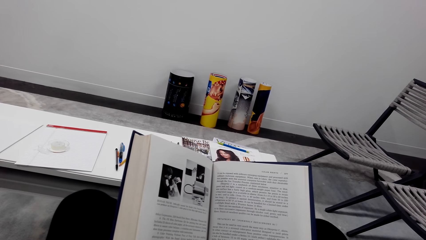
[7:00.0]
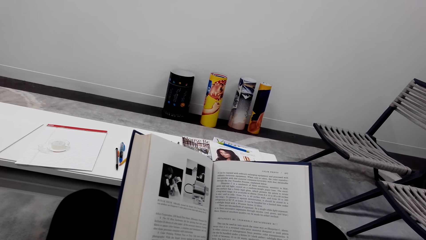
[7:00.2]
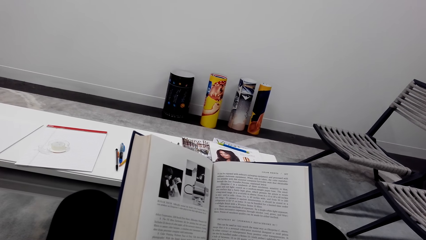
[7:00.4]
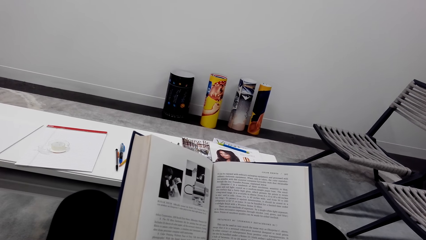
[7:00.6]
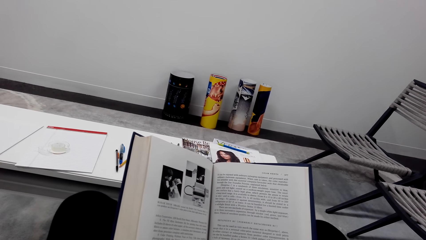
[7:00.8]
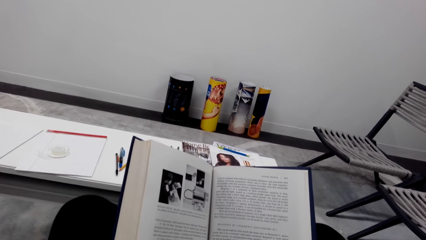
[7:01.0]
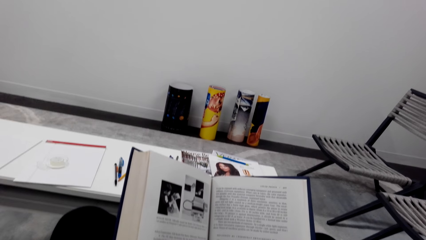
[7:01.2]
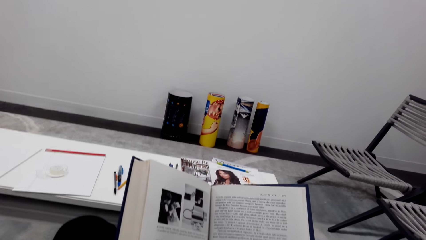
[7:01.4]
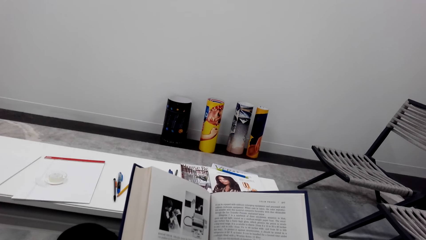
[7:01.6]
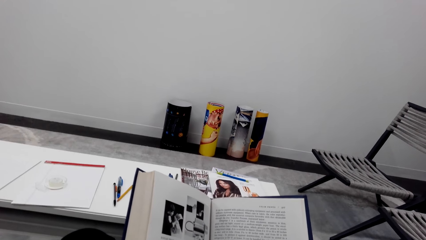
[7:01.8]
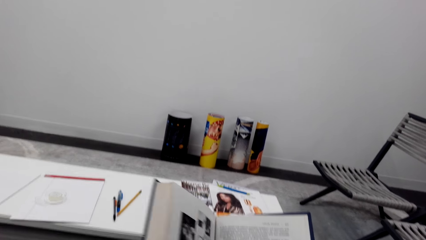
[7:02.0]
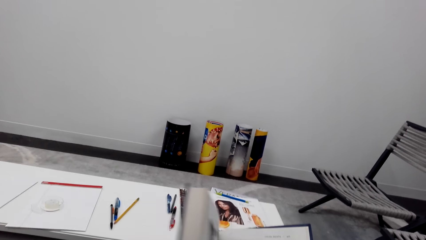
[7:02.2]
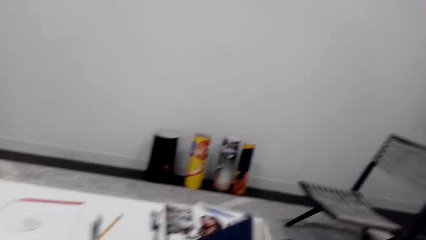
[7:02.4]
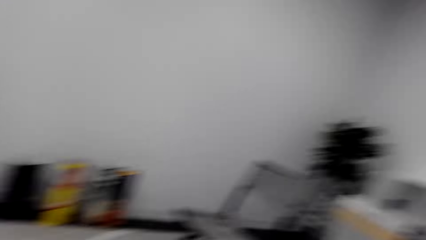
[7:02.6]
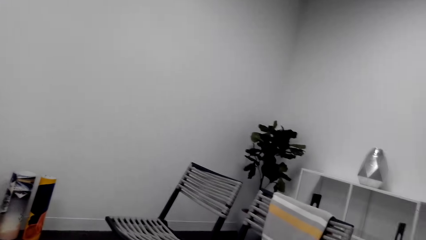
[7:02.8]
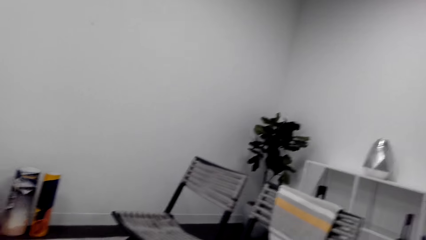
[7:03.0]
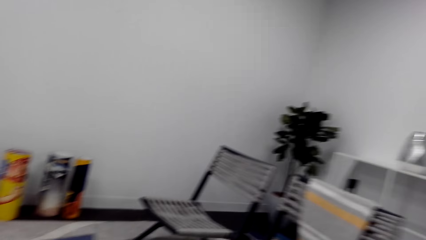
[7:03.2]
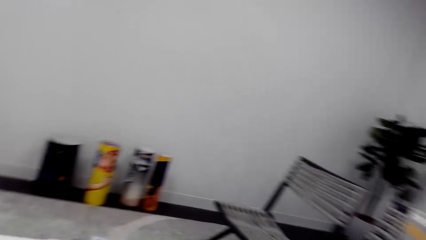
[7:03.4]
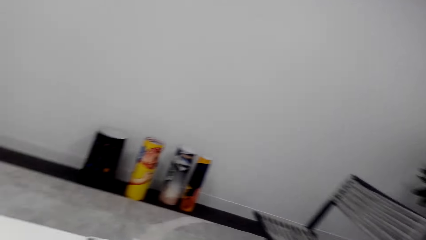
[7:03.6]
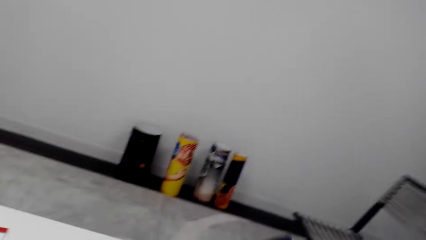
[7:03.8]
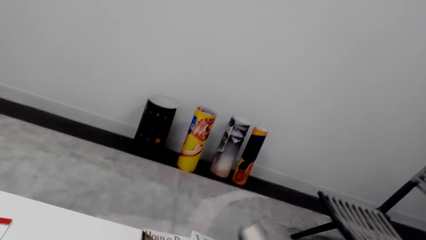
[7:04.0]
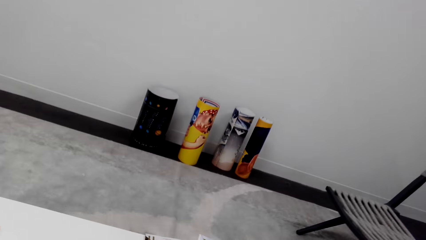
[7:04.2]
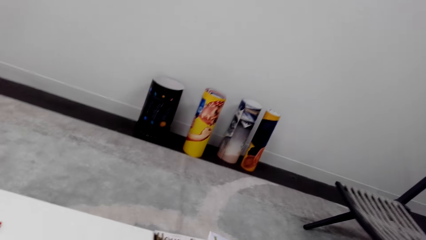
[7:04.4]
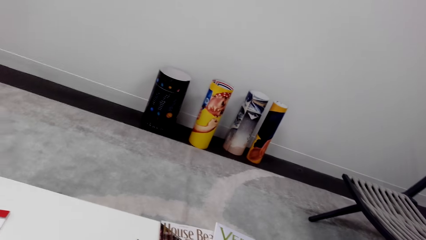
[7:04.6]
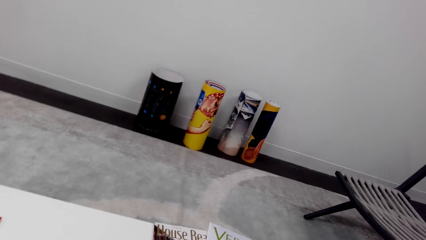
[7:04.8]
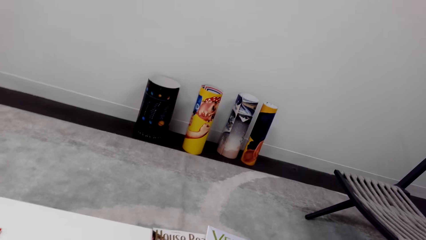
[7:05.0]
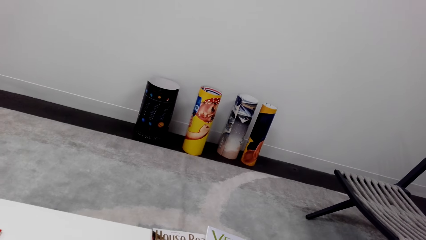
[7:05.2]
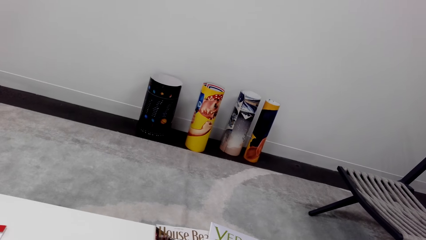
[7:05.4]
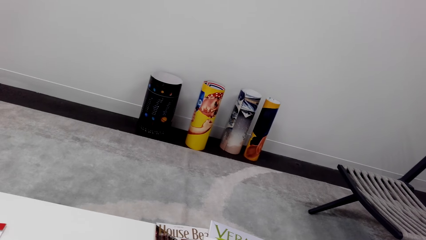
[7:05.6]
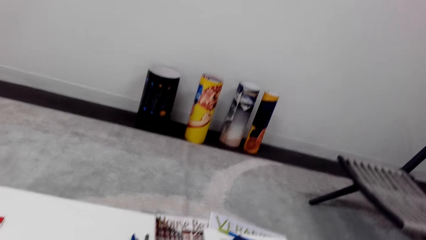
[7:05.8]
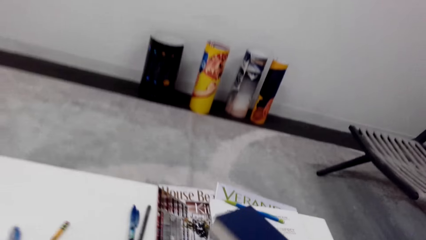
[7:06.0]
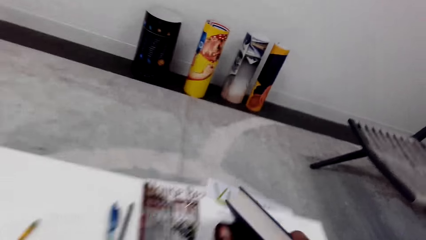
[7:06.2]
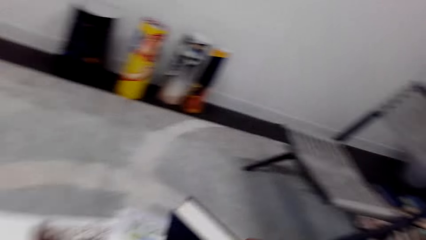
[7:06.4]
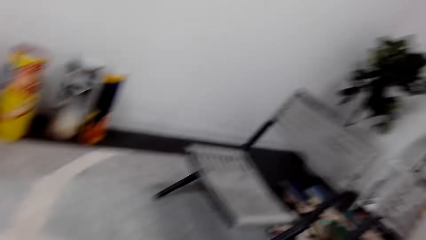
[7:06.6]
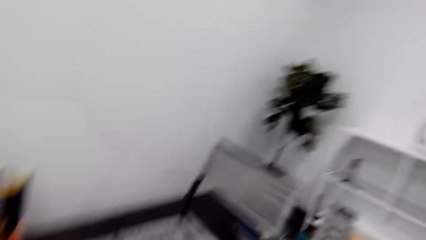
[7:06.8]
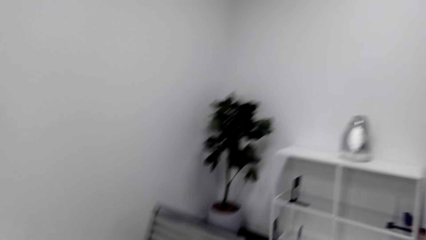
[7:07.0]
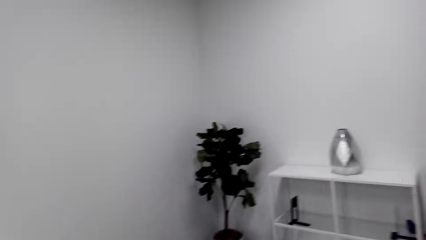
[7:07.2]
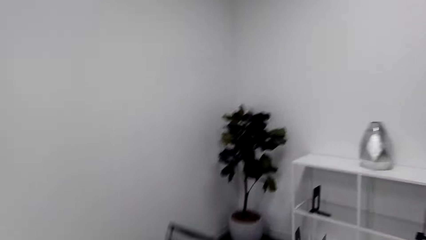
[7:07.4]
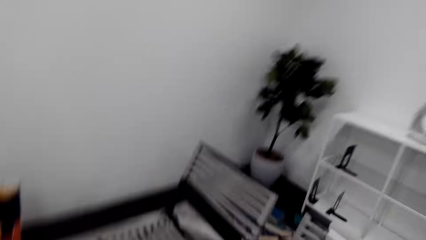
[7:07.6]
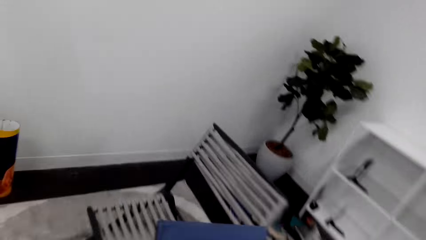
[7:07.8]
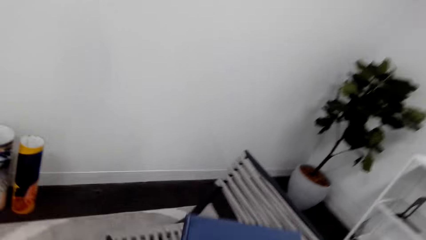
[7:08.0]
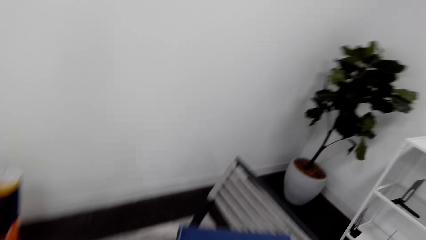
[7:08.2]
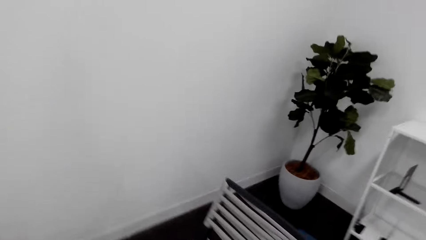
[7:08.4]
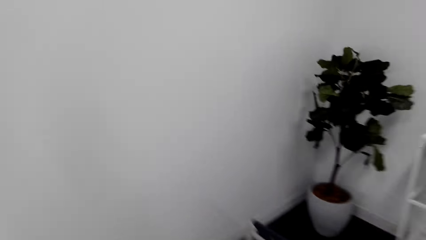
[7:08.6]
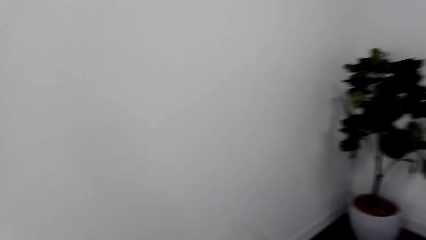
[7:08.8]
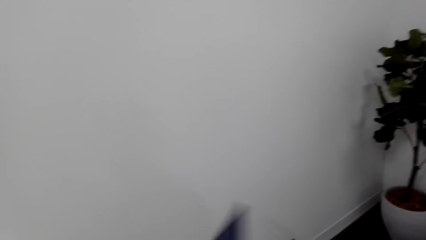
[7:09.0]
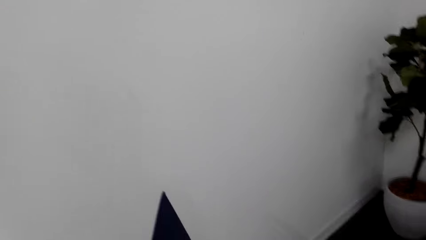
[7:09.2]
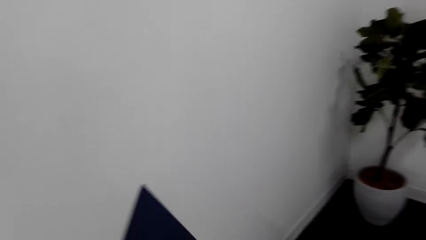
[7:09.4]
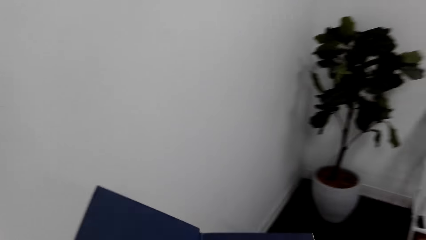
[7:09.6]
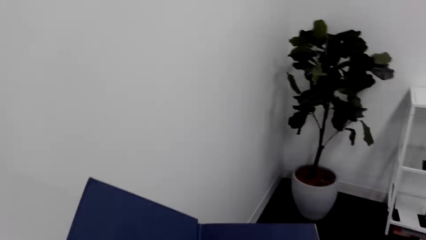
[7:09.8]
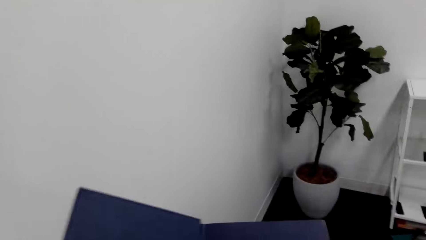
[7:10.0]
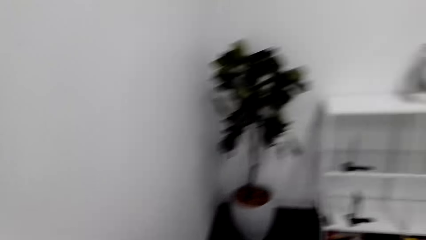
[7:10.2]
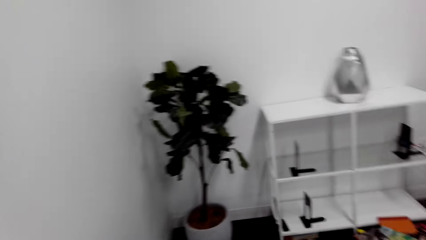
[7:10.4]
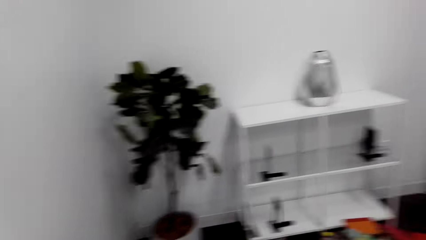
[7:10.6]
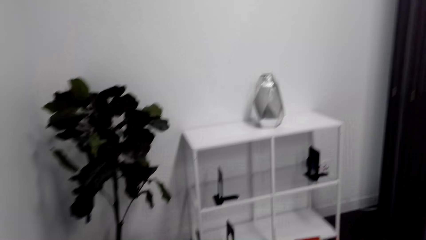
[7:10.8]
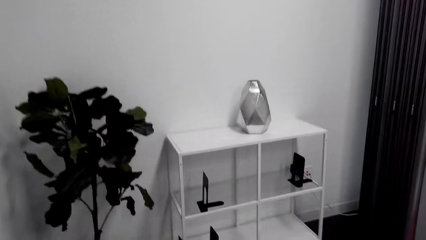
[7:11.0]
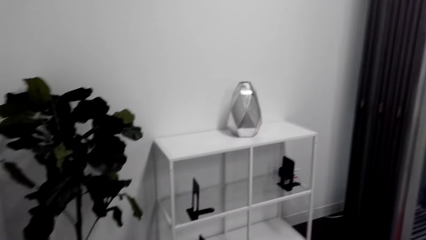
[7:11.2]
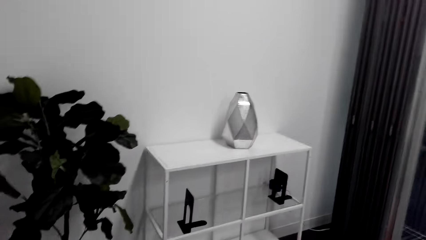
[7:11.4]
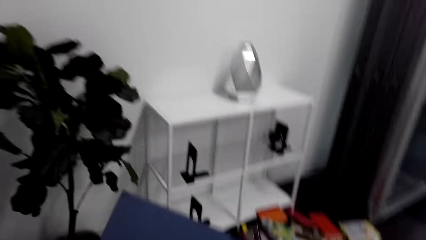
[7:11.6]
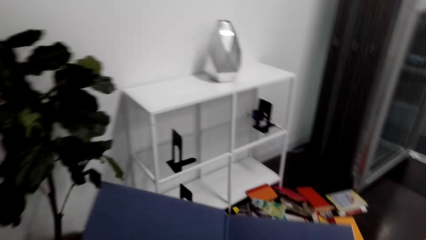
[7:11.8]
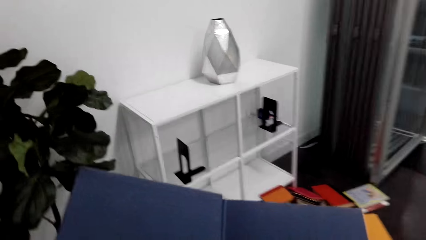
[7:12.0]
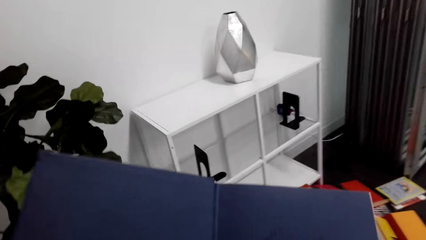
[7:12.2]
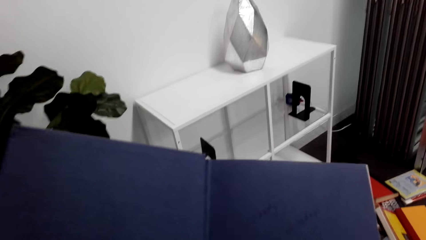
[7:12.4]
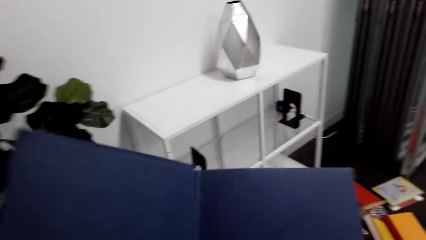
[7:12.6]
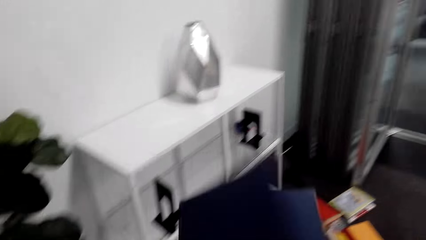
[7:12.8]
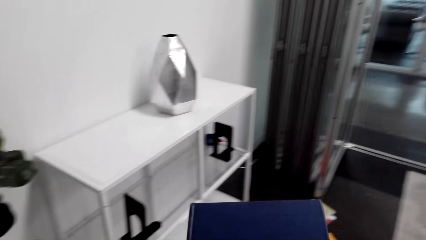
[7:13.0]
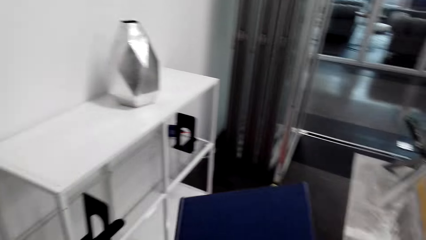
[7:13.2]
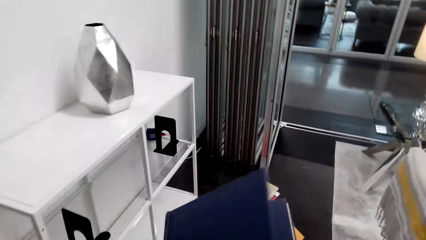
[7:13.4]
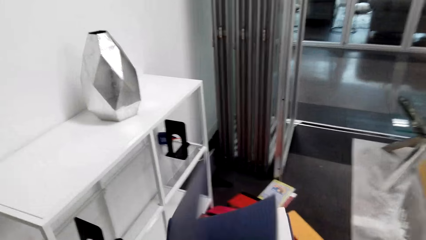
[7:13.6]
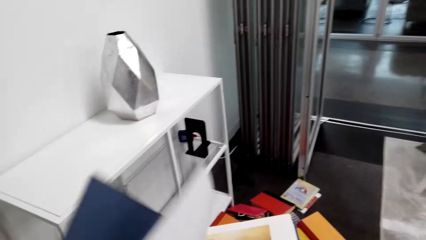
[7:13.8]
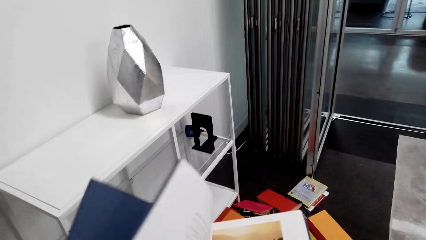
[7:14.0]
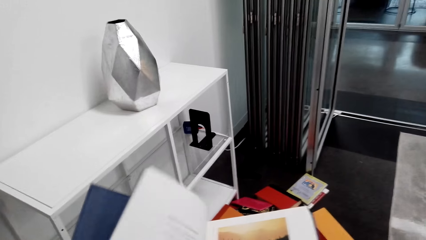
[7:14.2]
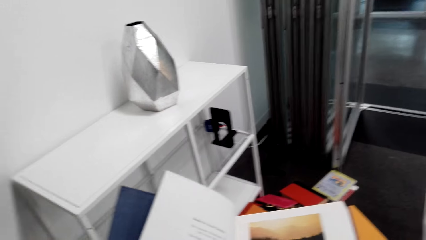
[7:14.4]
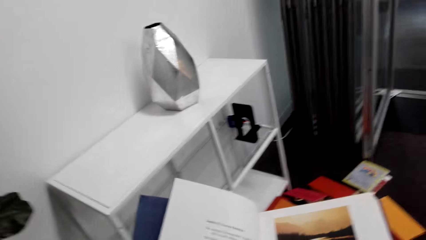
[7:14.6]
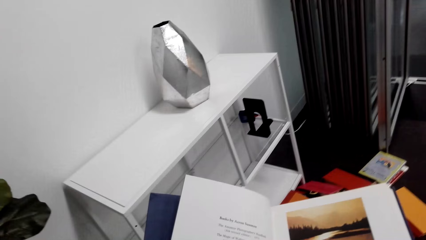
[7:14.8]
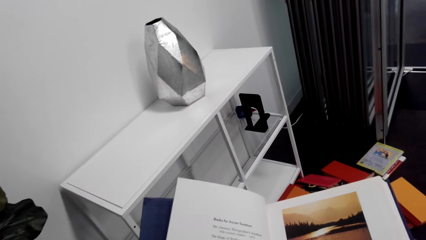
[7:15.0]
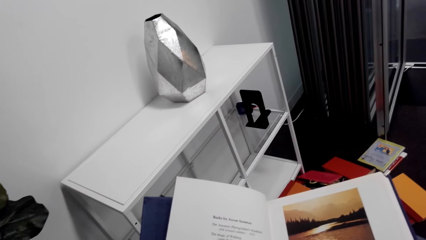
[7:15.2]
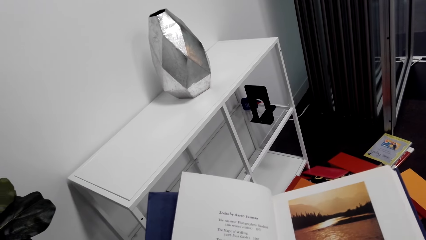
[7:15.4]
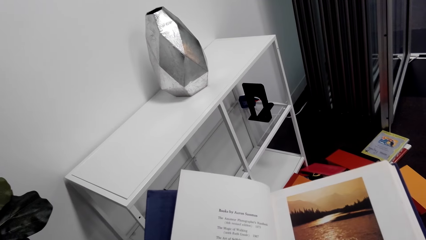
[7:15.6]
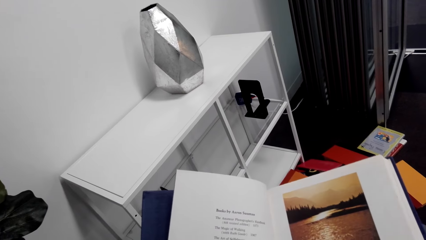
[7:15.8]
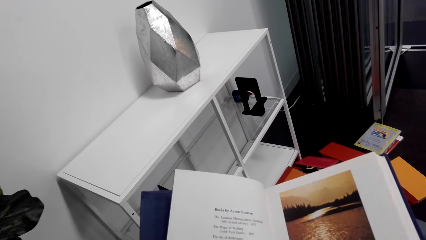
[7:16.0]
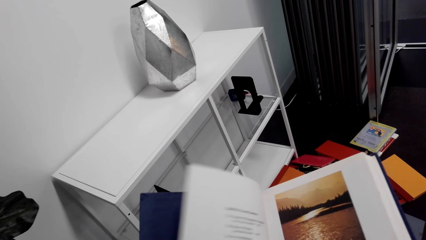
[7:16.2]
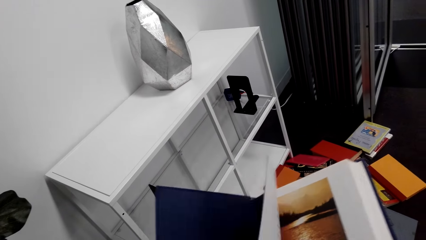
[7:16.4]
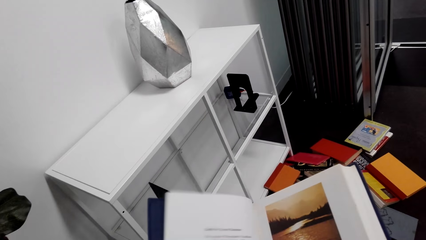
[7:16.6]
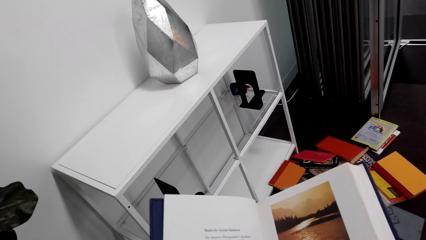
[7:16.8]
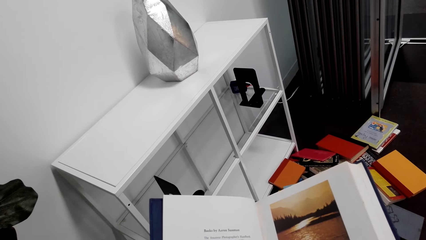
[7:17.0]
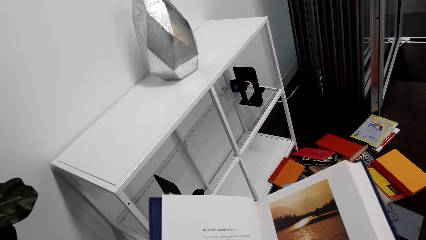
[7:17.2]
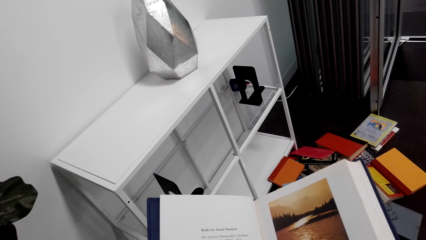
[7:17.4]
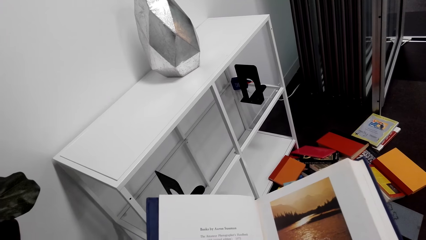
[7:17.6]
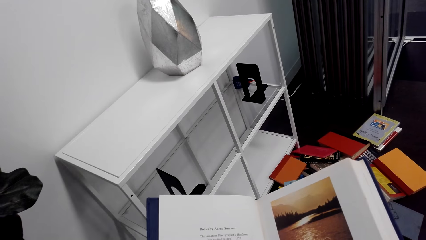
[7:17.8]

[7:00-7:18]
The camera wearer closes a book. They look around the house. They look at the magazines. They put the book on the table. A woman converses to the camera wearer. The camera wearer lifts a book. They stand from the seat. They look around. They respond to the woman. They lift the book. They open the book. They look around. The woman converses to the camera wearer. The camera wearer lifts the book. They move in the house. They look around. They respond to the woman. They lift the book. They look at the book. They close the book. They move the book. They open the book. They read the book. They move a book page.
